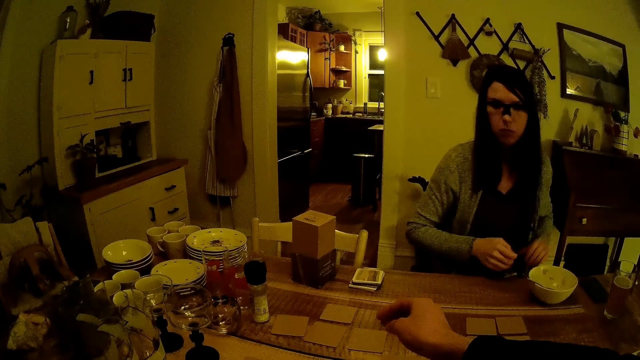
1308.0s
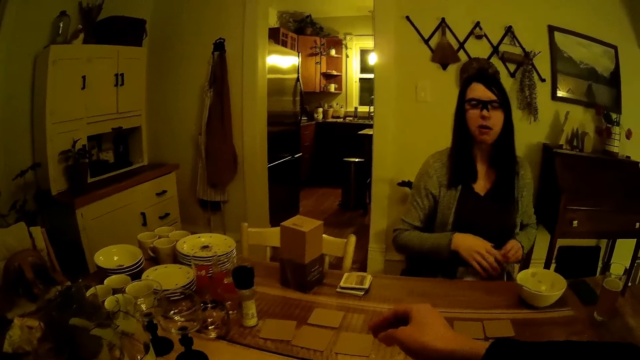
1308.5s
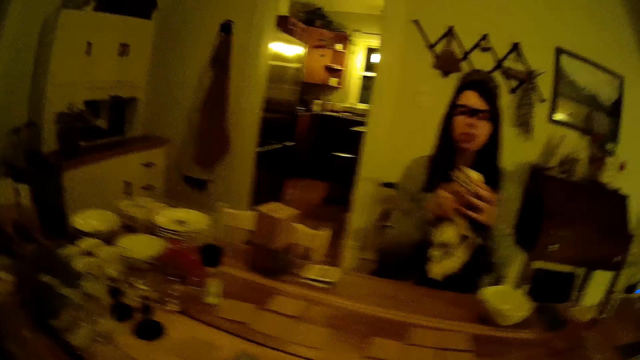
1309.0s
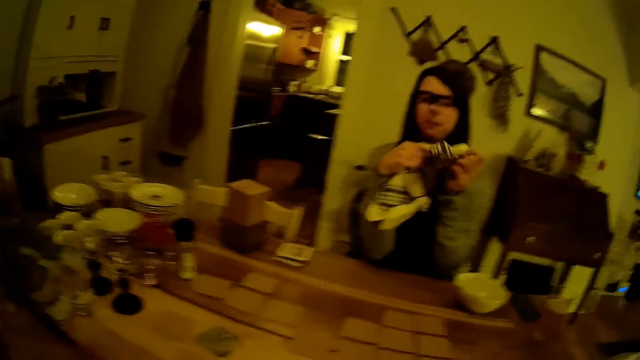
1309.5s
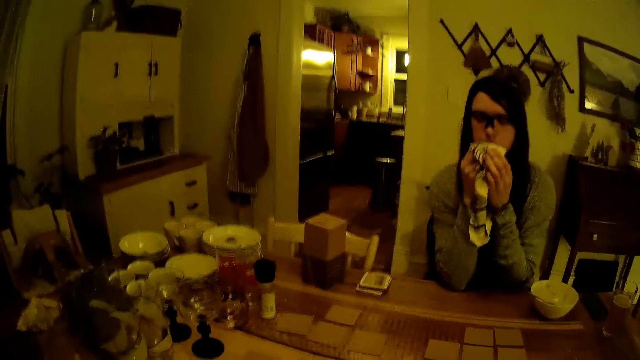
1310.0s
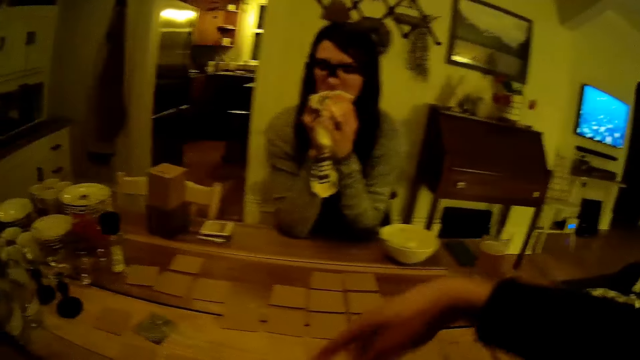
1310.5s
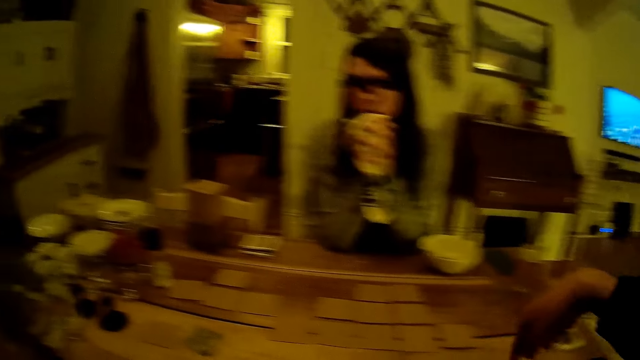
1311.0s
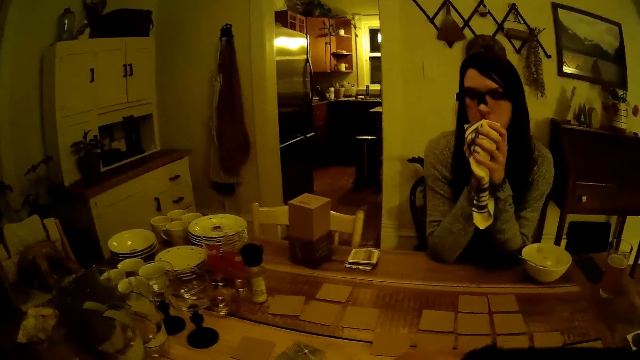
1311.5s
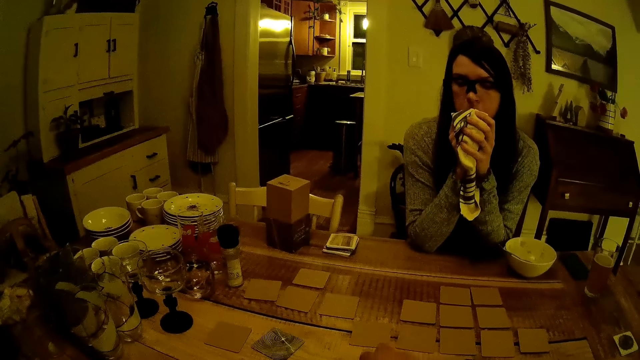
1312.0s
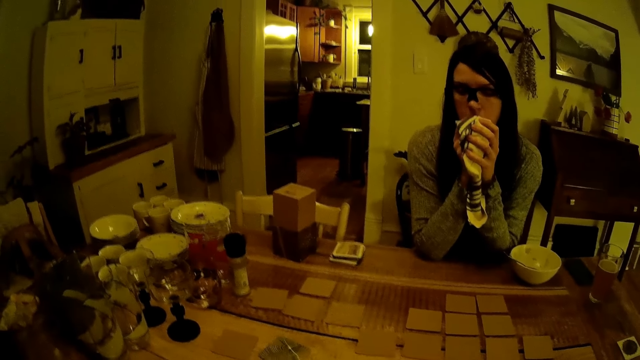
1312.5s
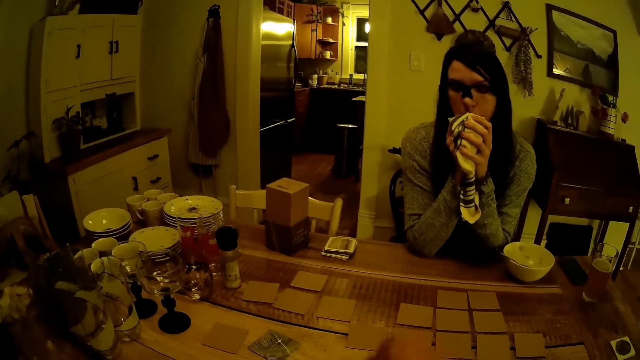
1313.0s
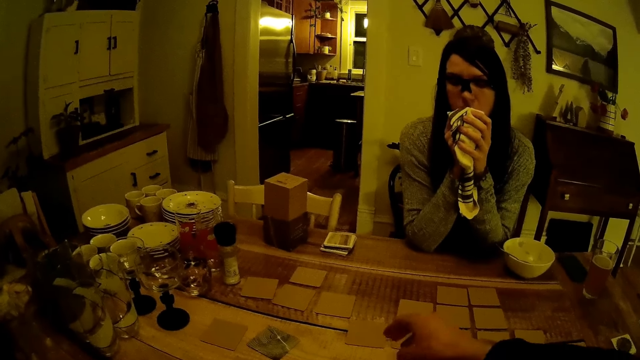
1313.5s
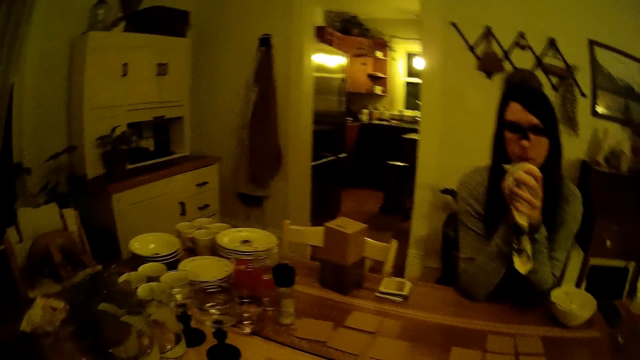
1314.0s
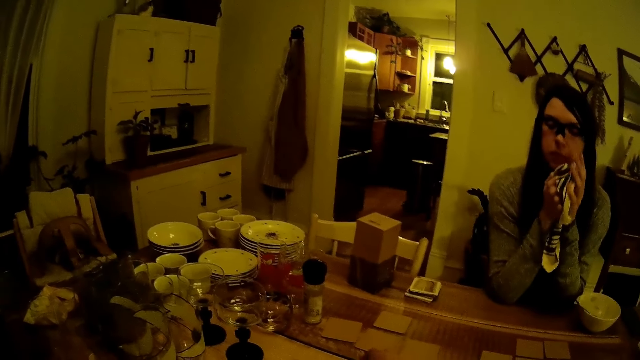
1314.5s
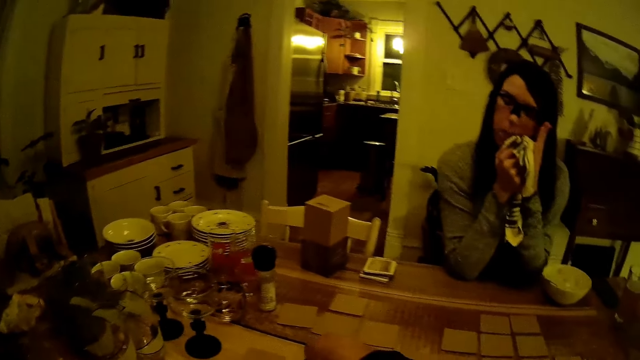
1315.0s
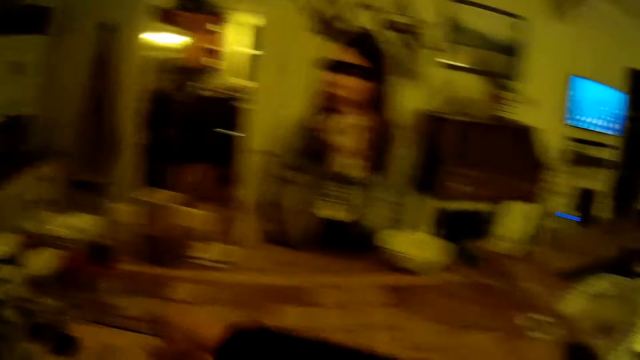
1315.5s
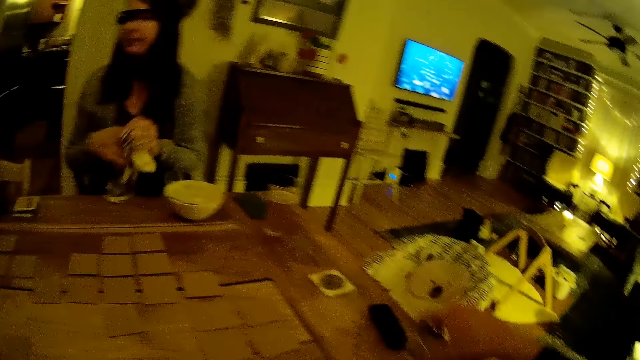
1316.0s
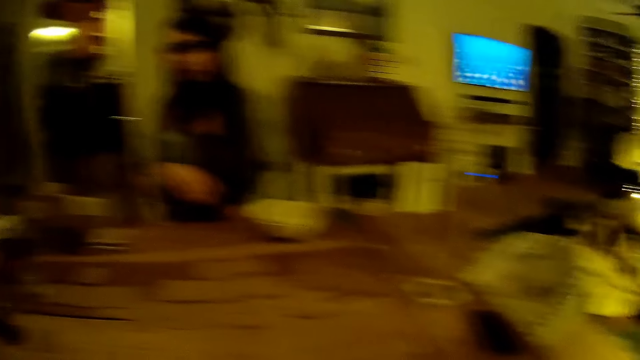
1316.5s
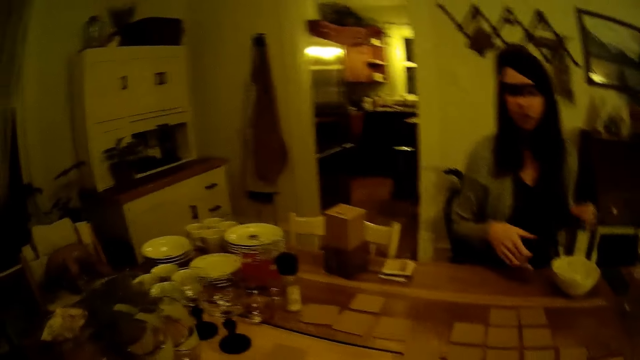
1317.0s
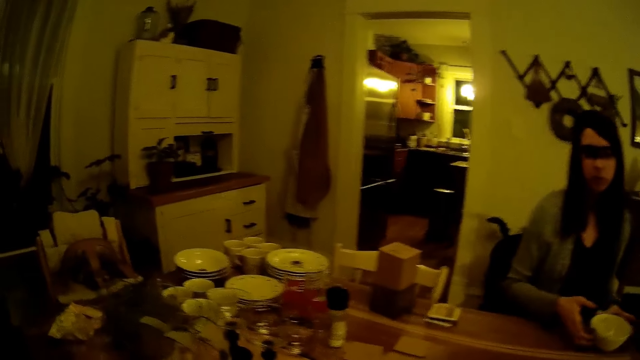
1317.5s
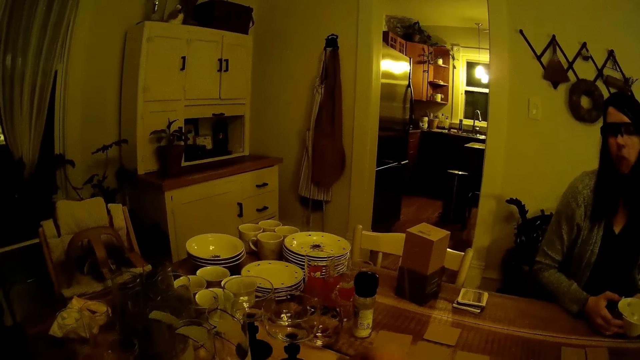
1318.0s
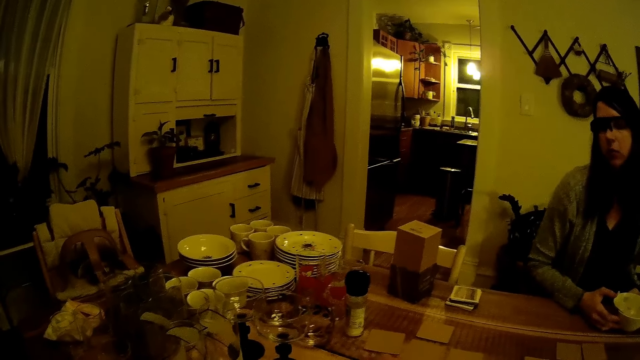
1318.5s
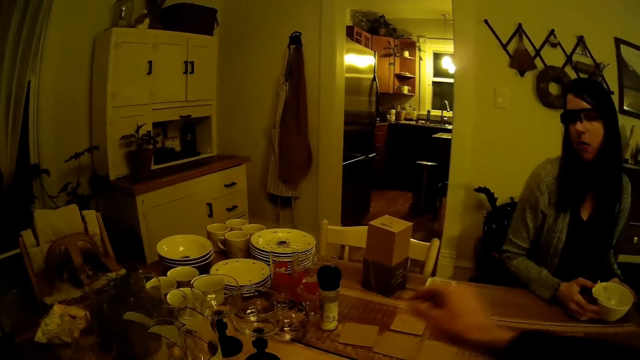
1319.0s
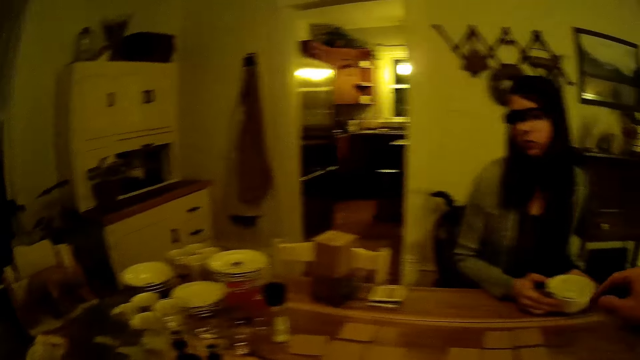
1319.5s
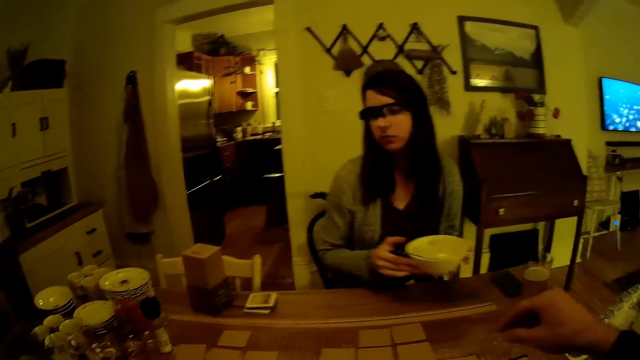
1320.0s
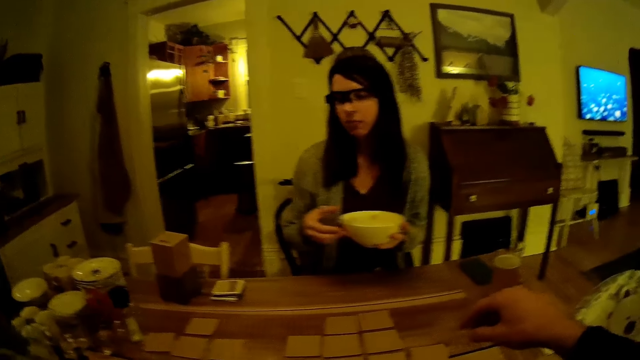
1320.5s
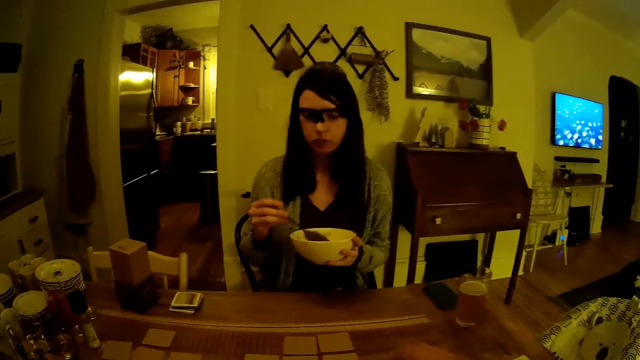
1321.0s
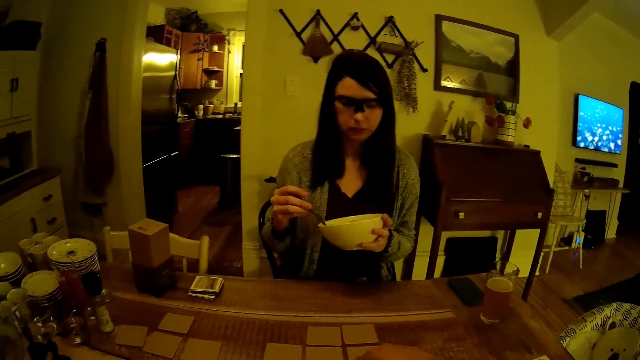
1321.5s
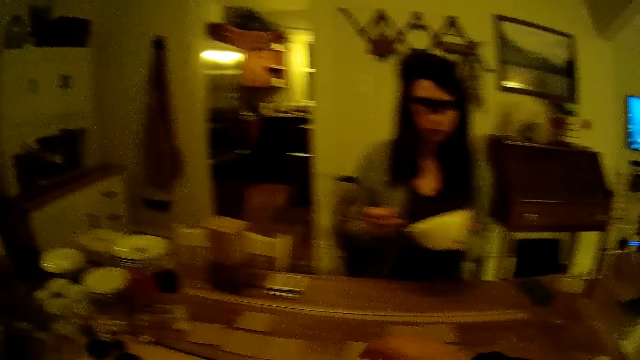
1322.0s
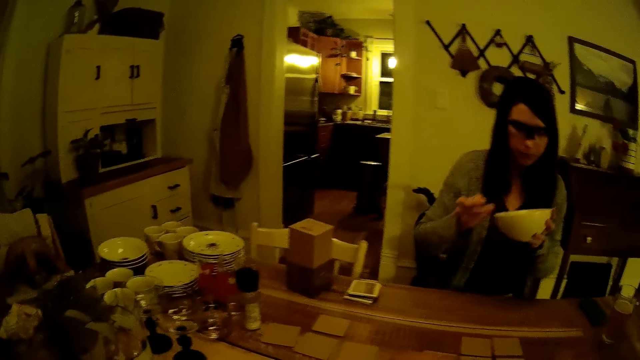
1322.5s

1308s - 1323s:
The woman picks up the napkin or towel on her lap with her left hand. She cleans her mouth with the napkin in her hands. The camera wearer turns a card on the dining table with his right hand. The woman touches her glasses with her left hand. The camera wearer picks up a card from the dining table with his right hand. He picks up the card on the dining table with his right hand. The woman drops the towel in her lap. She carries the plate of food from the table with both hands. She picks up the spoon from the plate of food with her right hand.

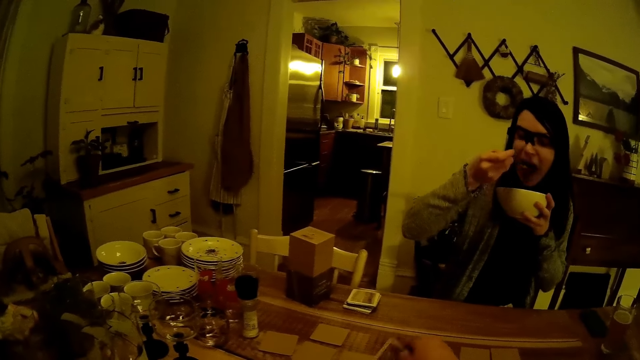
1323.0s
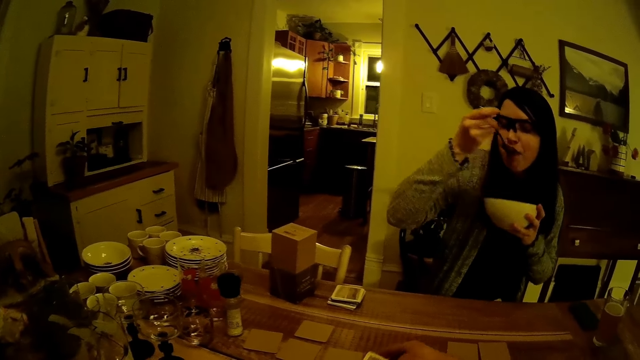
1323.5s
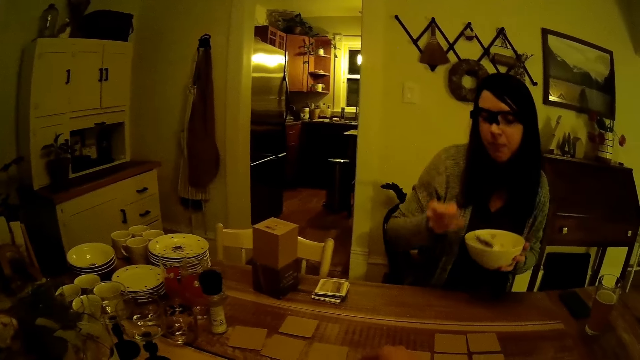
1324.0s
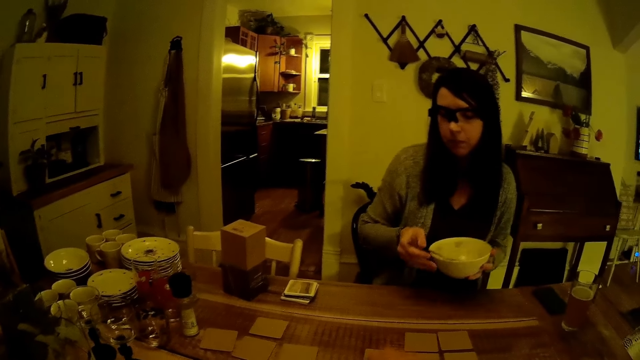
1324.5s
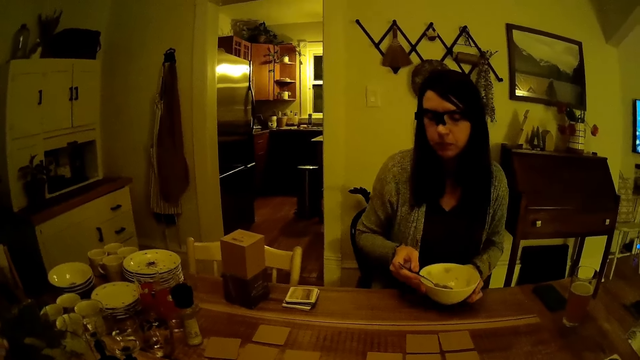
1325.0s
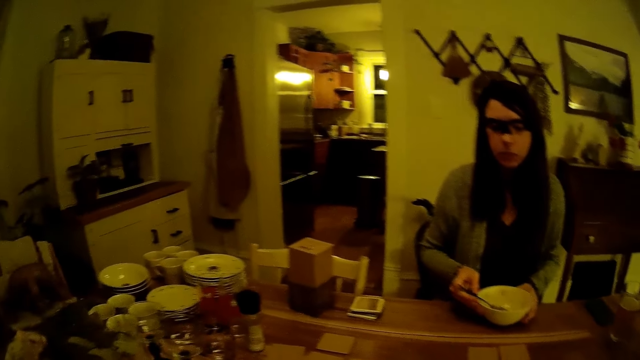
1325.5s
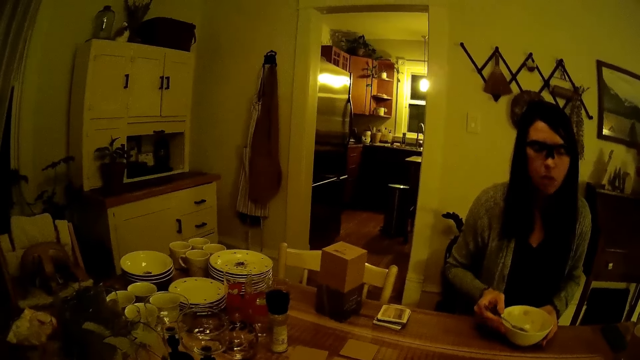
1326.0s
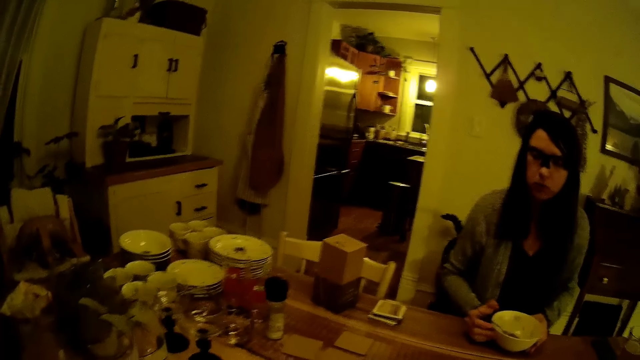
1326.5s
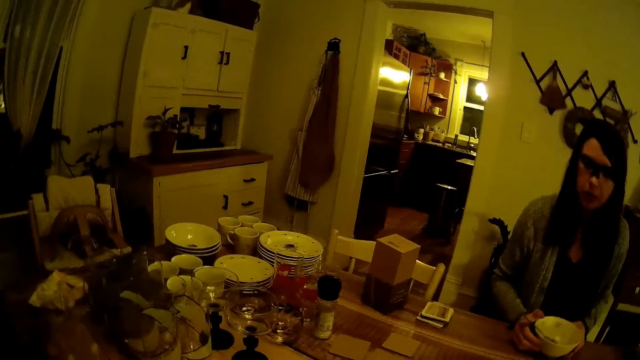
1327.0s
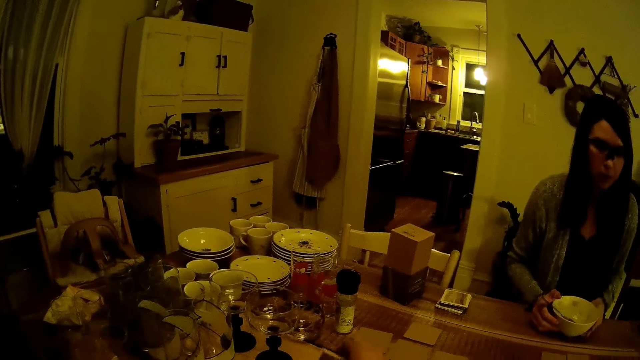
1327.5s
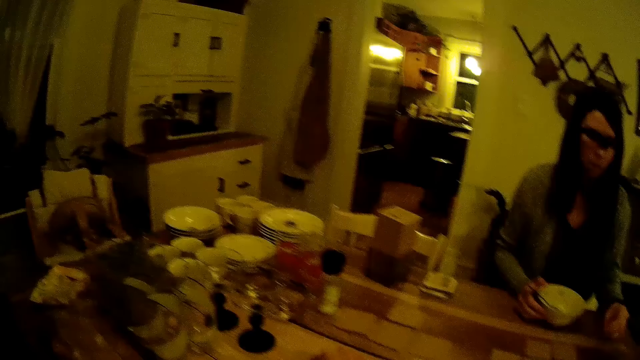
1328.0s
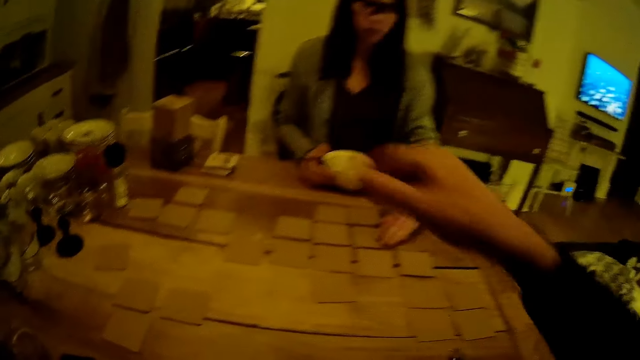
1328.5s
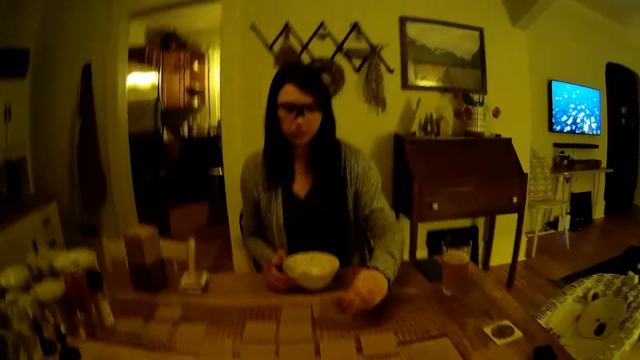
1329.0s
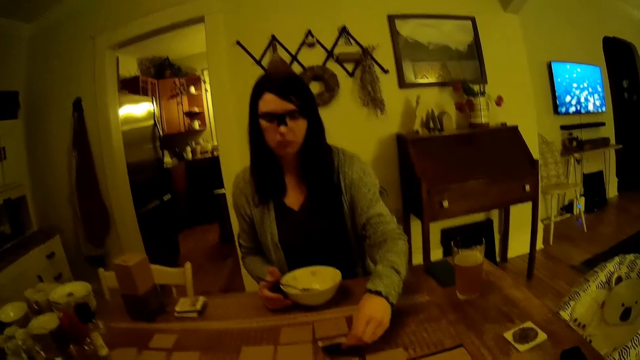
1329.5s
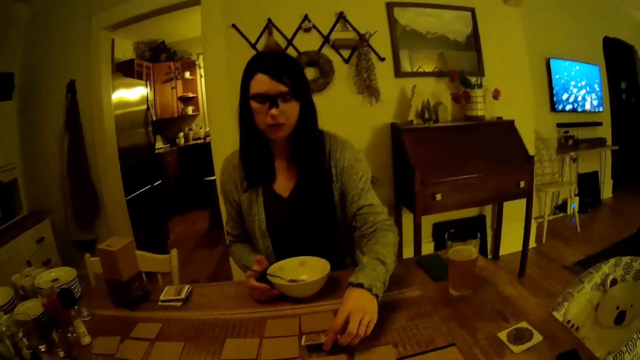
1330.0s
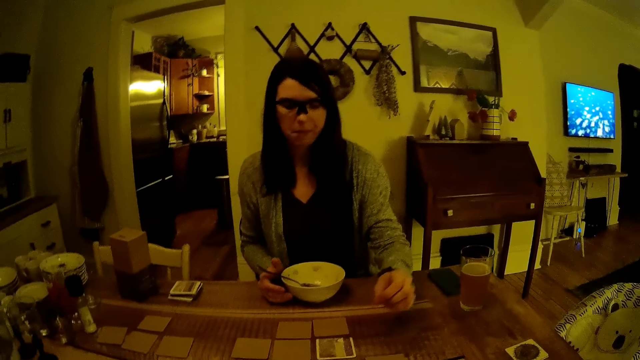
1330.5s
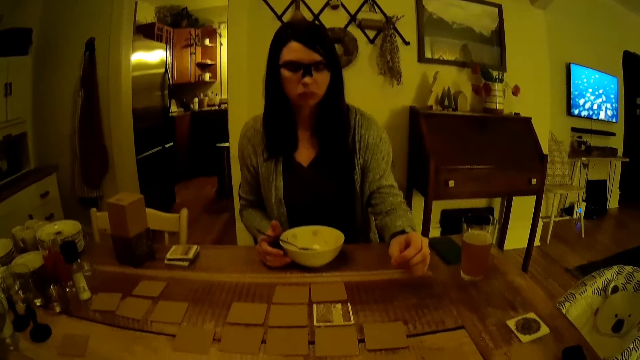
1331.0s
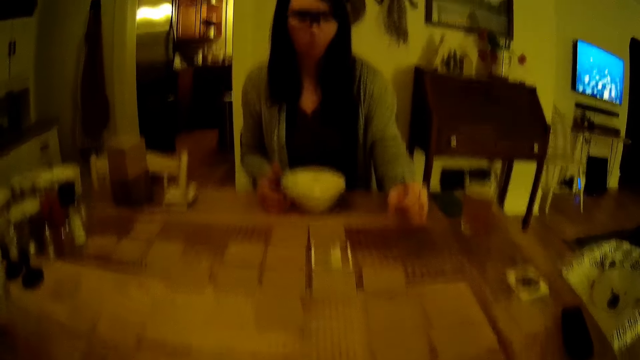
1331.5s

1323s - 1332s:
The camera wearer turns a card on the dining table with his right hand. The woman eats from the plate of food with the spoon in her right hand. She drops the spoon in her right hand in the plate of food. She drops the plate of food in her hands on the table. She turns a card on the dining table with her left hand. She touches the card.
